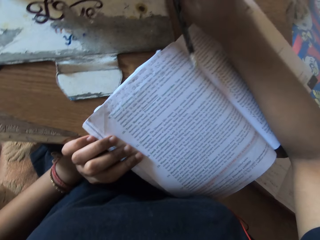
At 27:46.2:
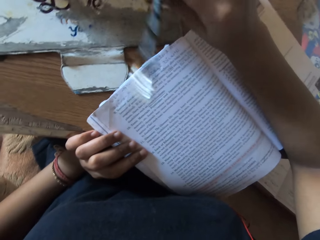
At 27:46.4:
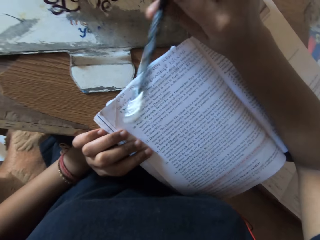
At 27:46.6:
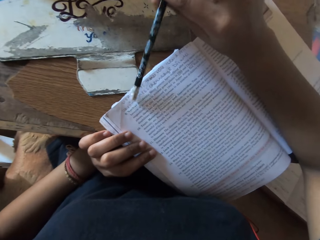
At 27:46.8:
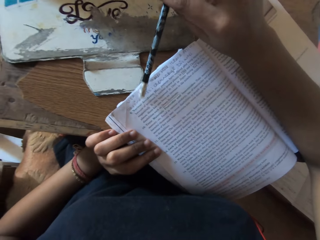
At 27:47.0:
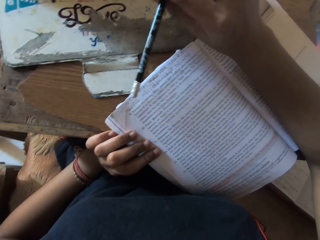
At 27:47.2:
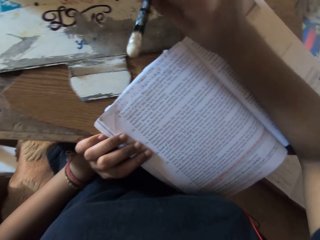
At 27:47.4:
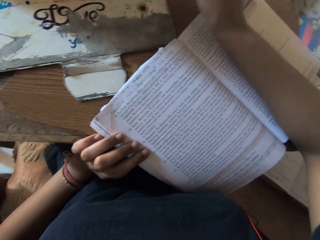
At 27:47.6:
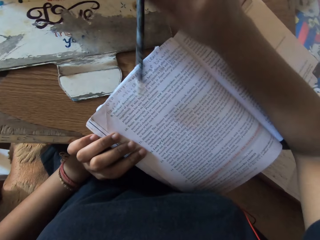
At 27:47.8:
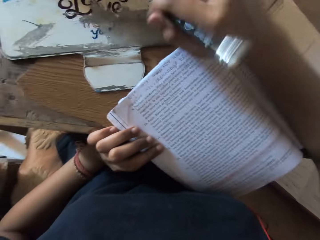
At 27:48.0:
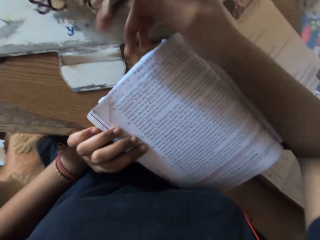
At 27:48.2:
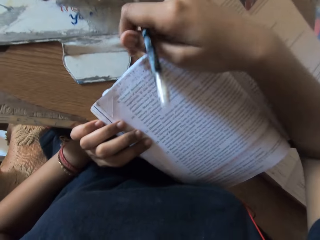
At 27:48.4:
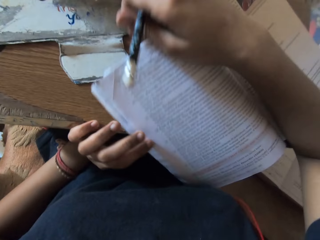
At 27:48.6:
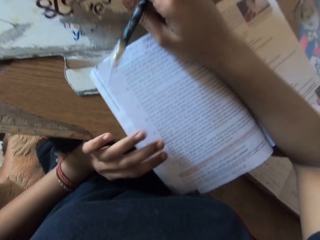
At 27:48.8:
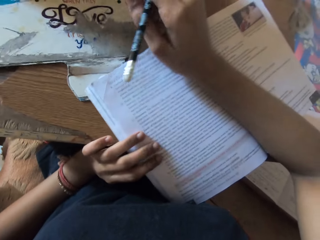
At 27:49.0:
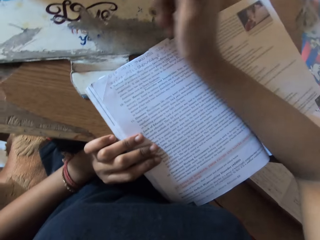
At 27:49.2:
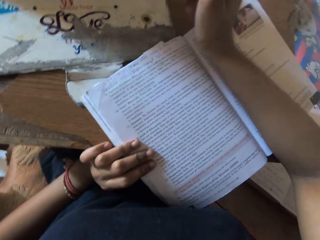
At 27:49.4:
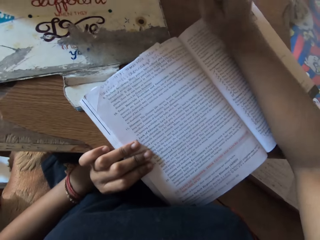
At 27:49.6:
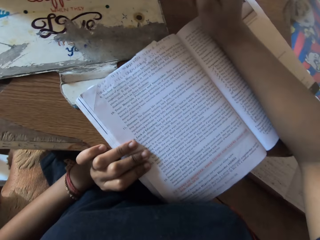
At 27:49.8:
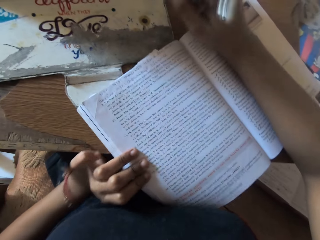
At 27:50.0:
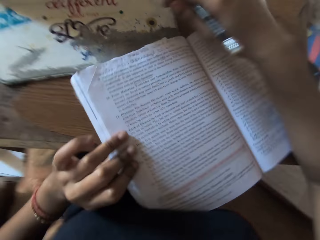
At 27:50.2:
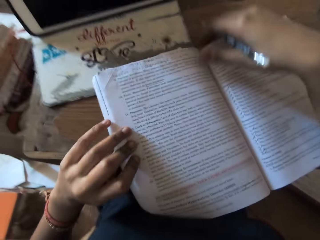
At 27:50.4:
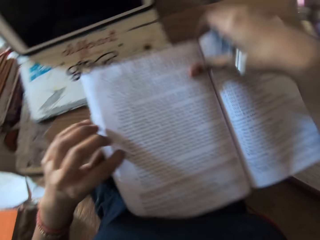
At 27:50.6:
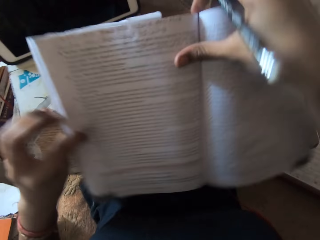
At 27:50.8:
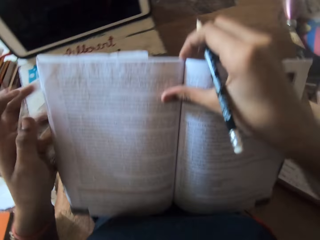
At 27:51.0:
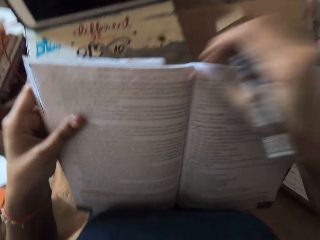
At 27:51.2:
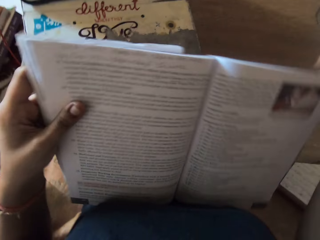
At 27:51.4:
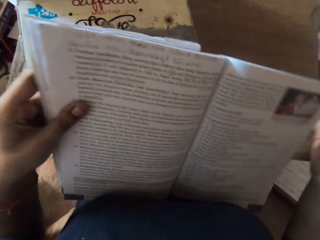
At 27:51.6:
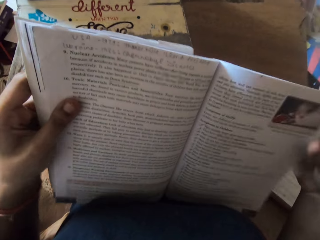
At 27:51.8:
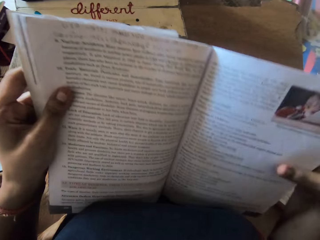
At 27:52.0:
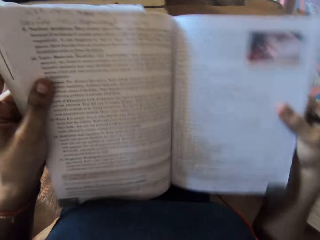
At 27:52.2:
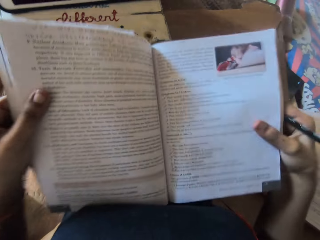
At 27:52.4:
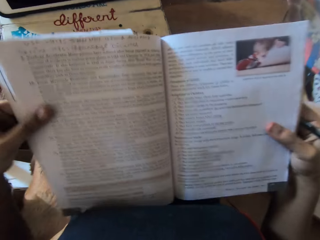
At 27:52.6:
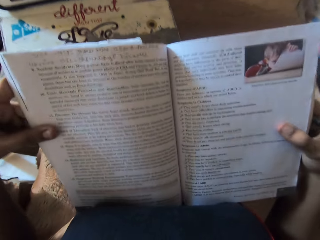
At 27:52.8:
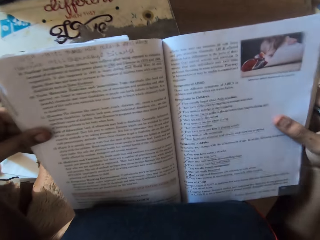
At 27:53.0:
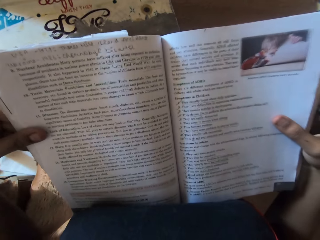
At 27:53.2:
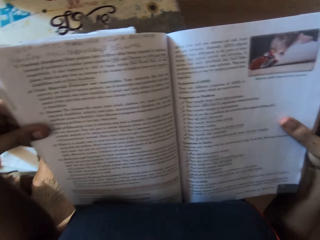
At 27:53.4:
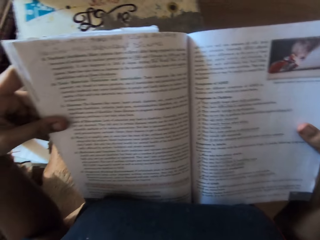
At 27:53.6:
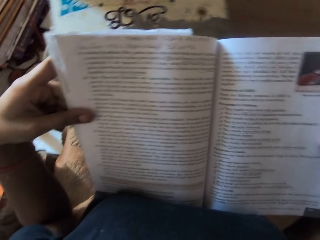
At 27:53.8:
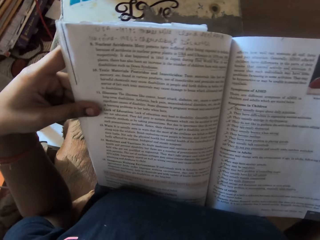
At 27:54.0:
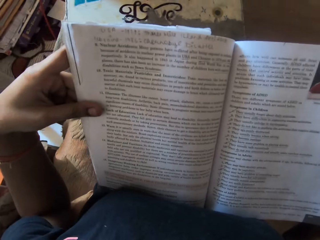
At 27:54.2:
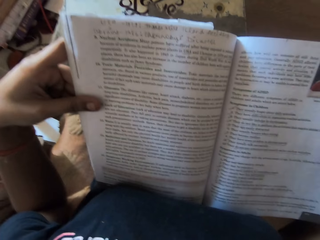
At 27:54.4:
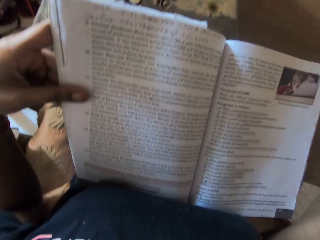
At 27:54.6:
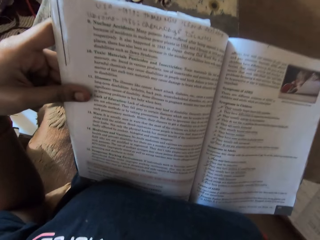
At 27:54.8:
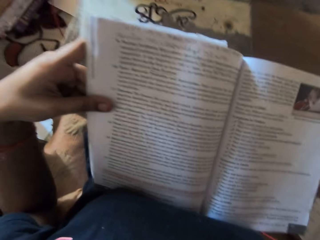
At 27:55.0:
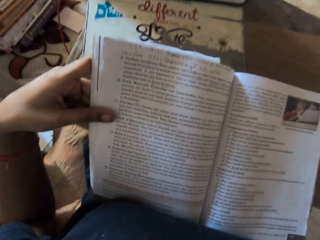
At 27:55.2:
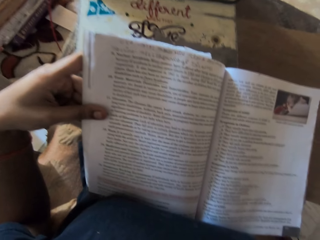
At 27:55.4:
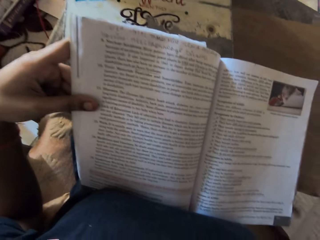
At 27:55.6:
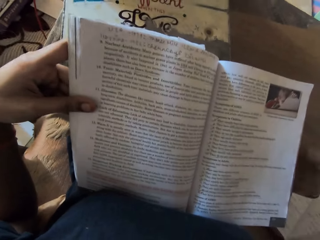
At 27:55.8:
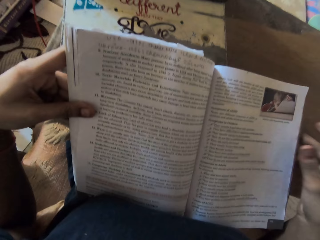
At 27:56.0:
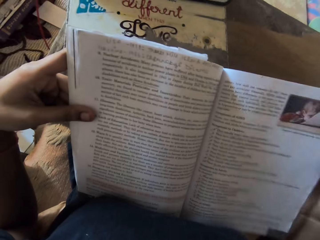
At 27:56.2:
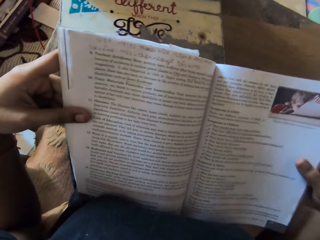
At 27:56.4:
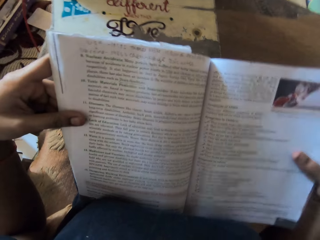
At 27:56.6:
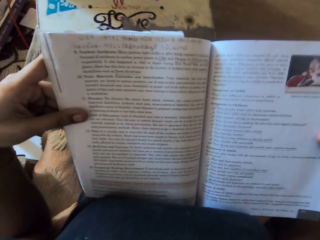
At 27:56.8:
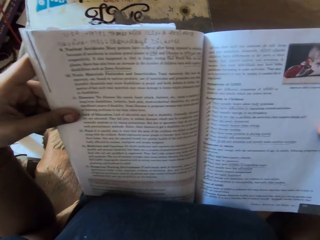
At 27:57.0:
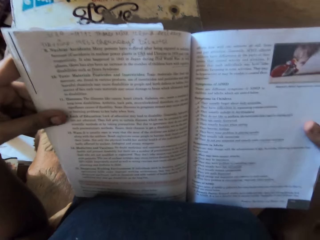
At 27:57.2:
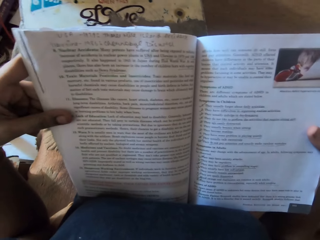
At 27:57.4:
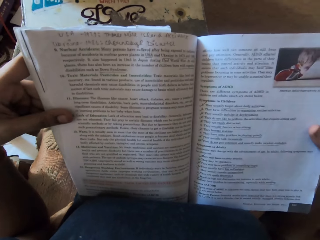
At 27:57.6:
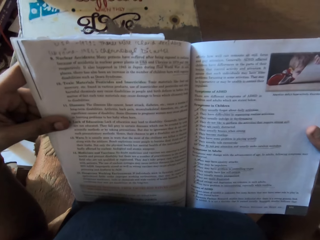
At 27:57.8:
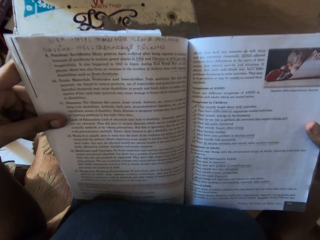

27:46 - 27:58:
The camera wearer reads the book loudly. She adjusts the book with her right hand. She lifts the book from the table with her hands.

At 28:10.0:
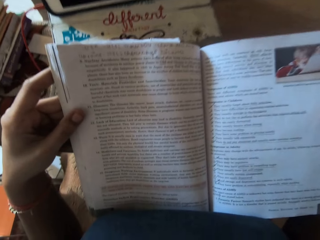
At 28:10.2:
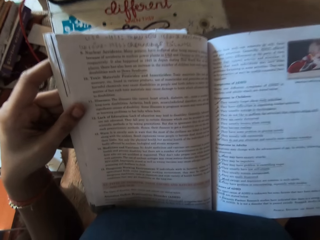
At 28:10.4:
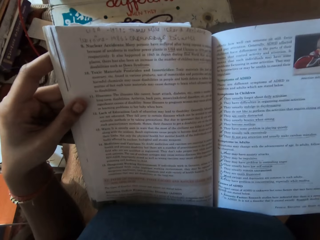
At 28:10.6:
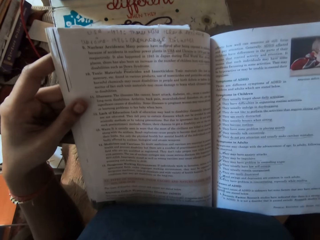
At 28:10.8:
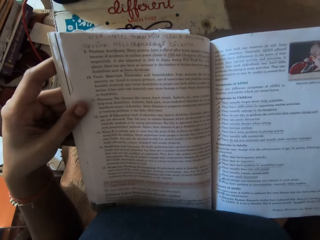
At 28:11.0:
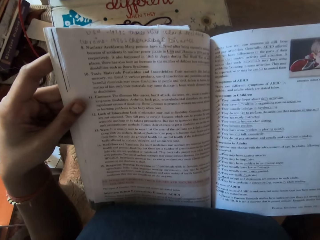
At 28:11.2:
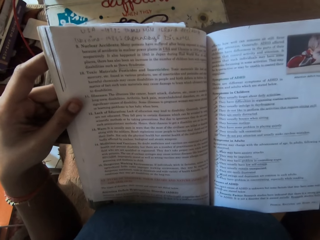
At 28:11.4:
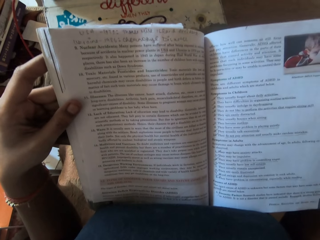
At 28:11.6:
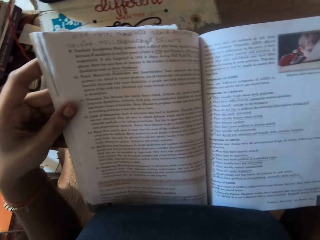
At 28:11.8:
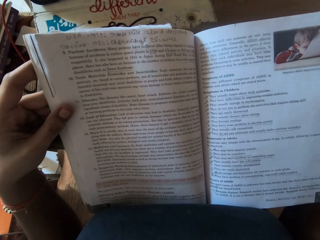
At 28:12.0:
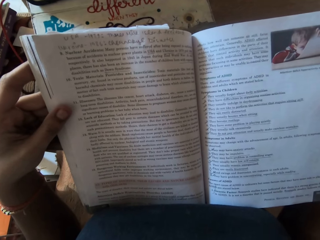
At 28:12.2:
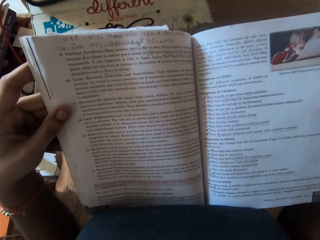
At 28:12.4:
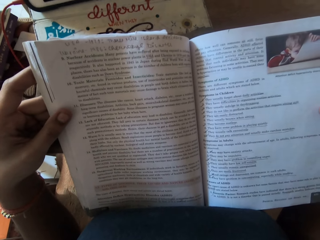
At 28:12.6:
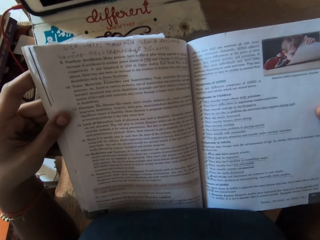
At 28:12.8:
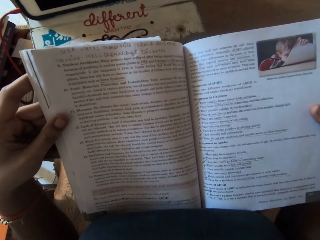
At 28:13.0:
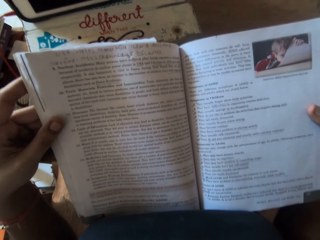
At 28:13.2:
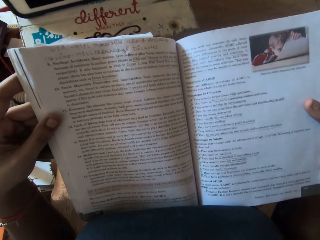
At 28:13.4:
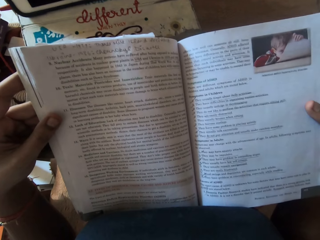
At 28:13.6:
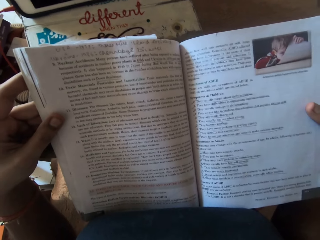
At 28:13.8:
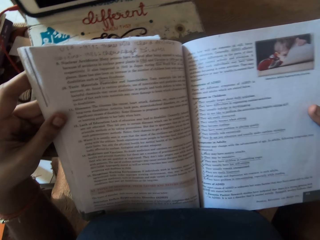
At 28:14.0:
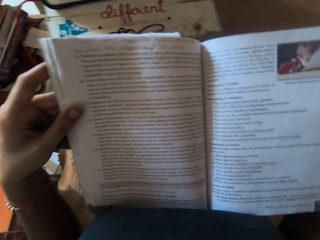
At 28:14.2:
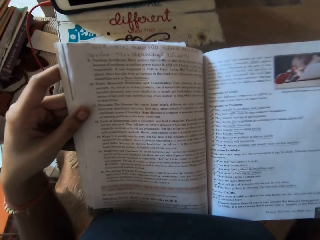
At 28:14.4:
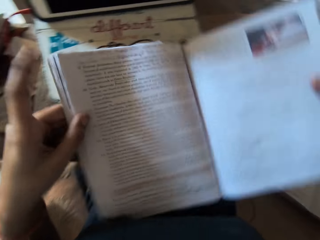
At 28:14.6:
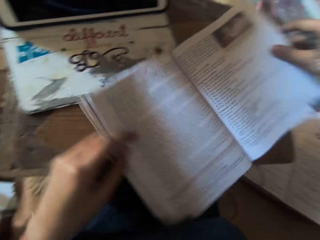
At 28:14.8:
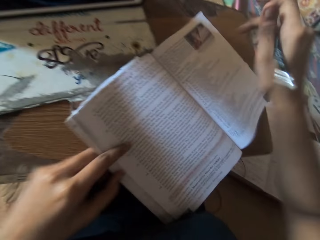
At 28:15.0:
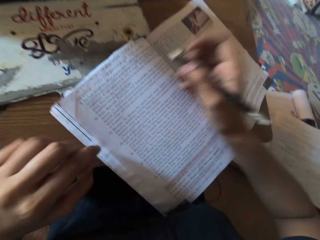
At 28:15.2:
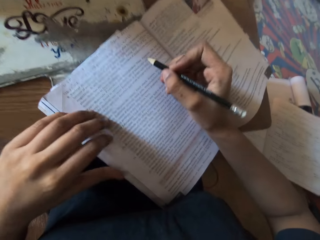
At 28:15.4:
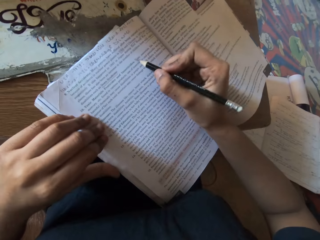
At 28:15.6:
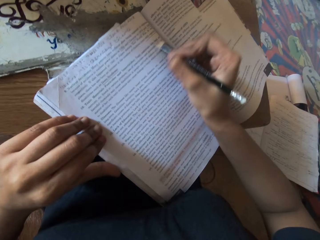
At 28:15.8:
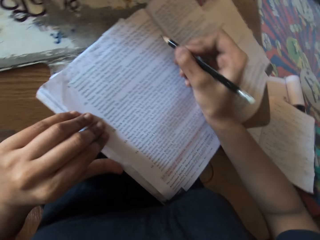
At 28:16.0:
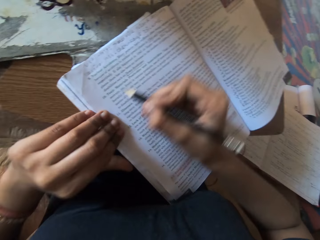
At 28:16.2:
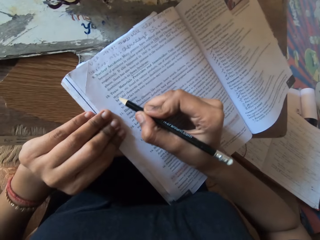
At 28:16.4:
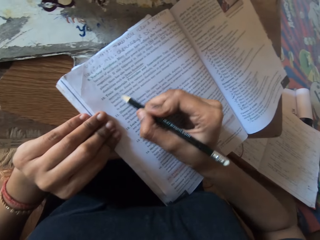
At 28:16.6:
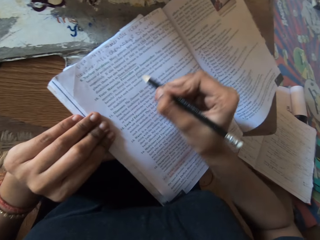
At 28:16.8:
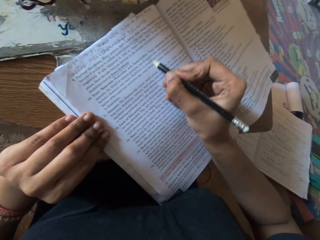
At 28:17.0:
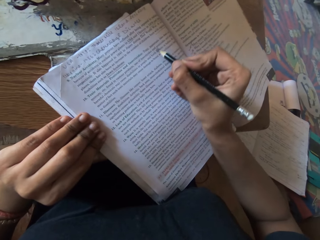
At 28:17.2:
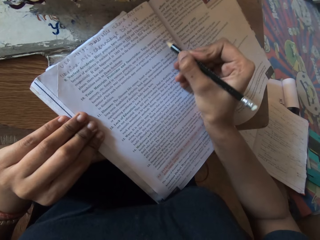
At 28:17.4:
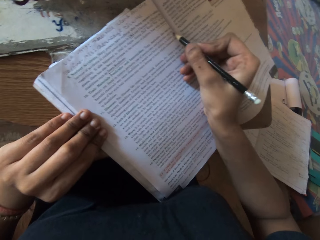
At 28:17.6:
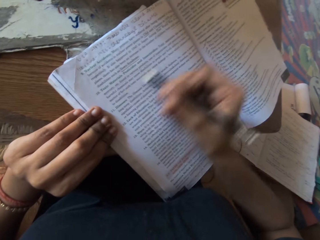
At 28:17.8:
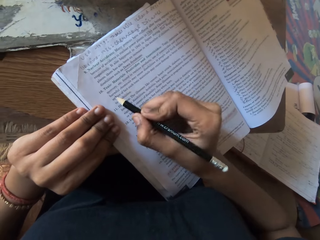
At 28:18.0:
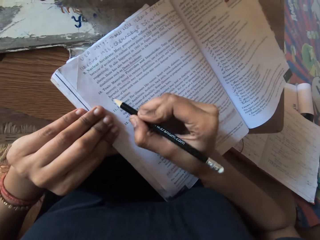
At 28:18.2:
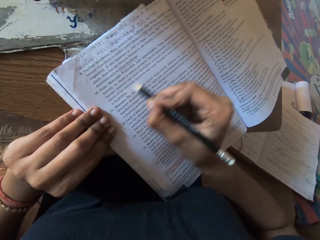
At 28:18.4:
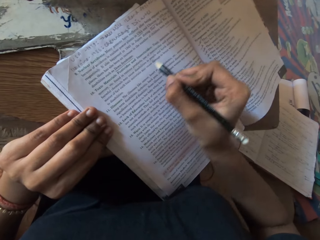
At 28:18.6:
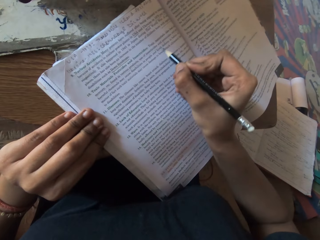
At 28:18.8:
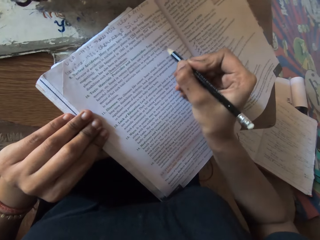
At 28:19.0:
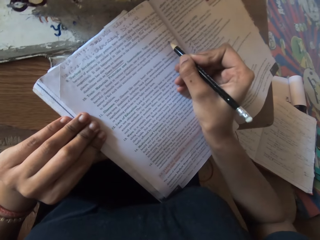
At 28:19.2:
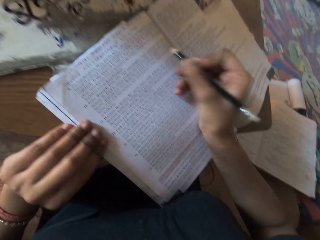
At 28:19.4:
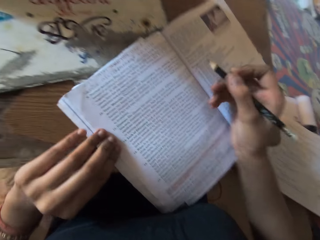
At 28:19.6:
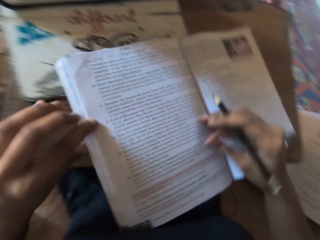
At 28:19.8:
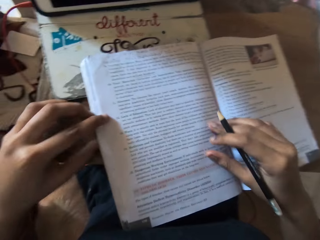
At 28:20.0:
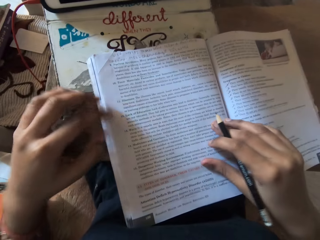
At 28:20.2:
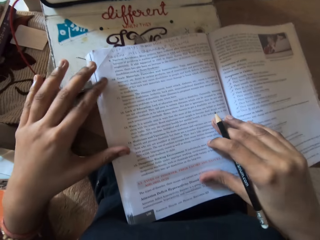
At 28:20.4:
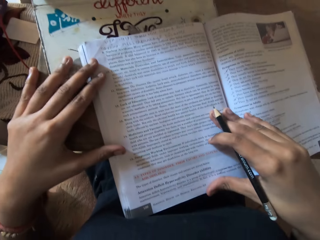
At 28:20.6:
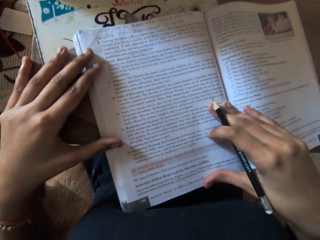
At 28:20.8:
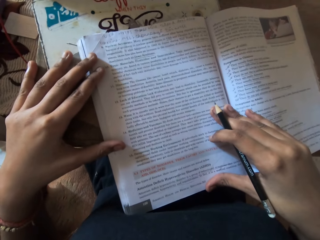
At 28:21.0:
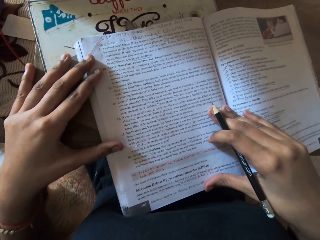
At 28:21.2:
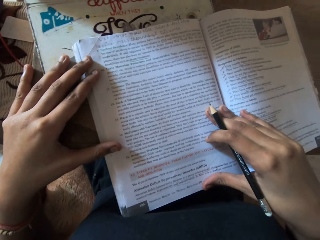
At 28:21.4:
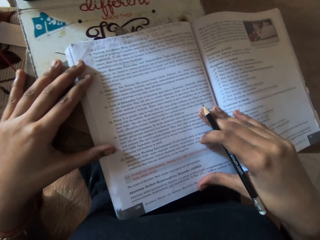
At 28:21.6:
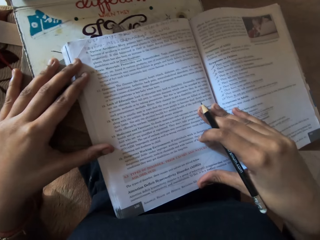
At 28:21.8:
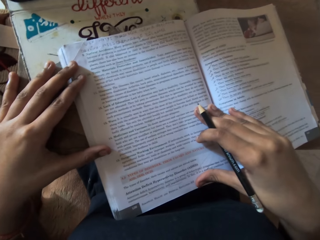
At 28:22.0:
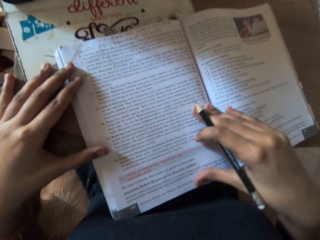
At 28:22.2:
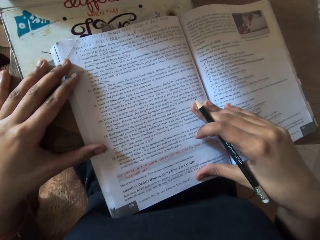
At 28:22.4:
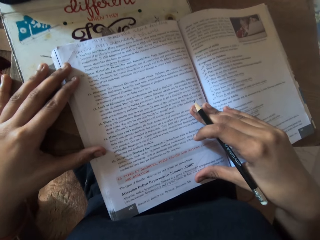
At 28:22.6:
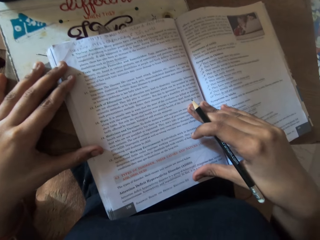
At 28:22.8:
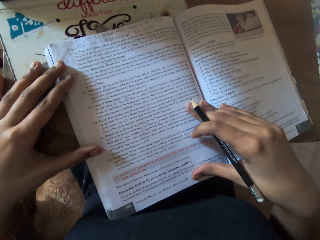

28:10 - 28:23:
The camera wearer reads the book loudly. She places the book on the table with her hands. She outlines on the book with the pencil in her right hand. She moves the book on the table with her left hand. She places her right hand on the book. She reads the book loudly.
